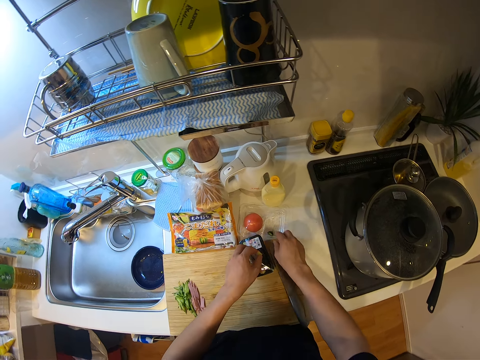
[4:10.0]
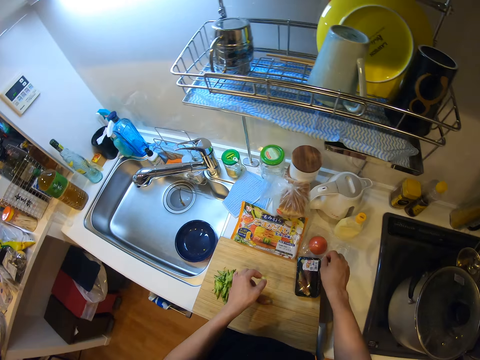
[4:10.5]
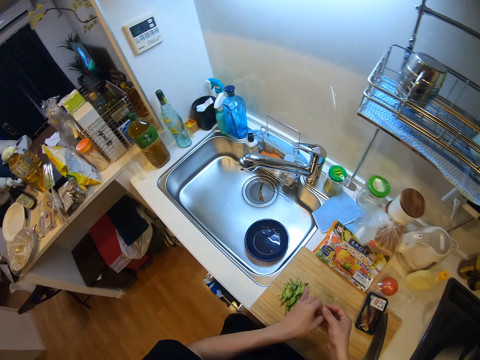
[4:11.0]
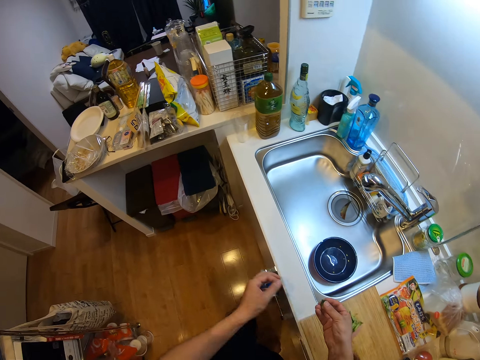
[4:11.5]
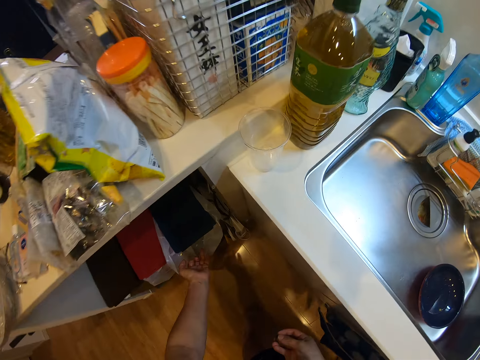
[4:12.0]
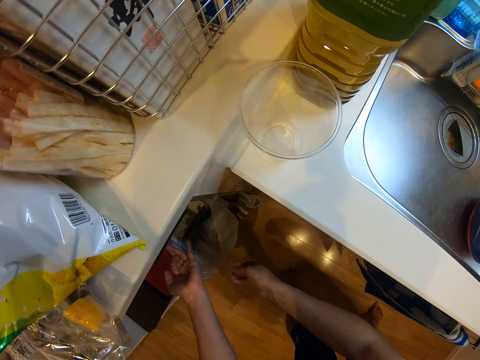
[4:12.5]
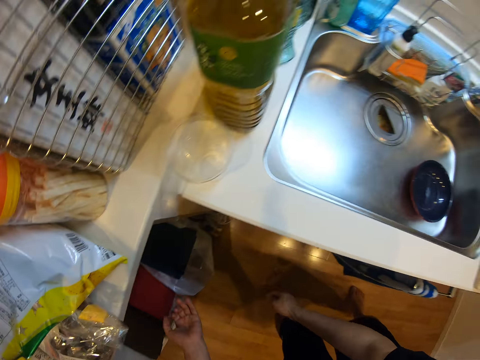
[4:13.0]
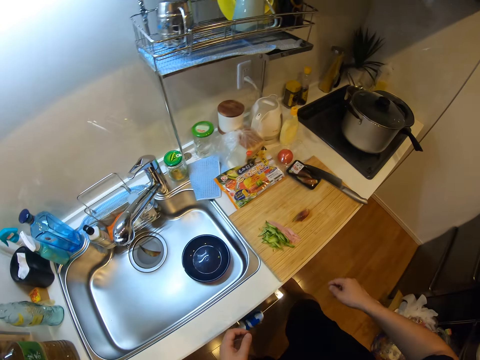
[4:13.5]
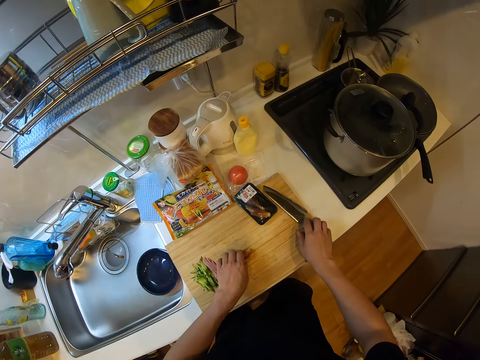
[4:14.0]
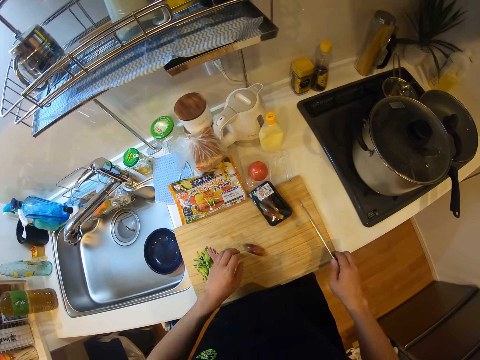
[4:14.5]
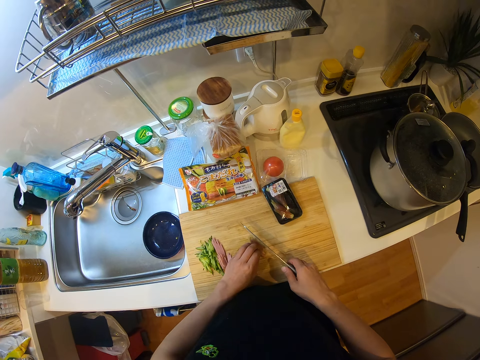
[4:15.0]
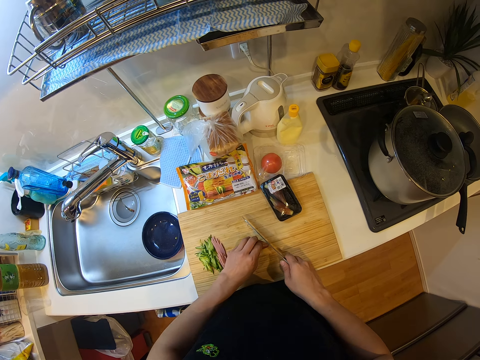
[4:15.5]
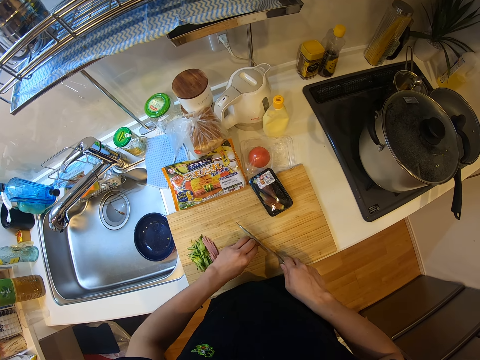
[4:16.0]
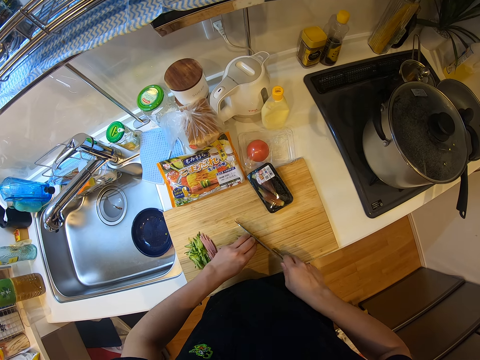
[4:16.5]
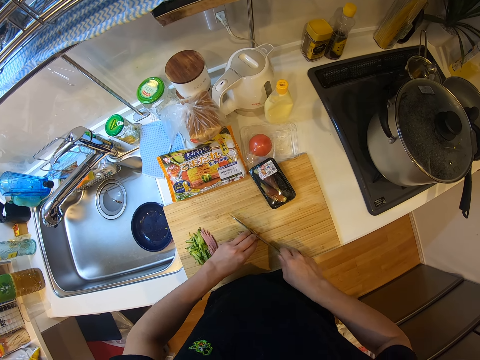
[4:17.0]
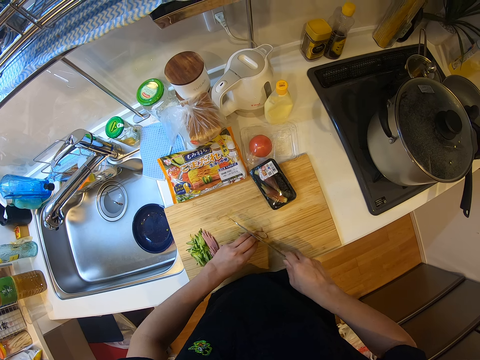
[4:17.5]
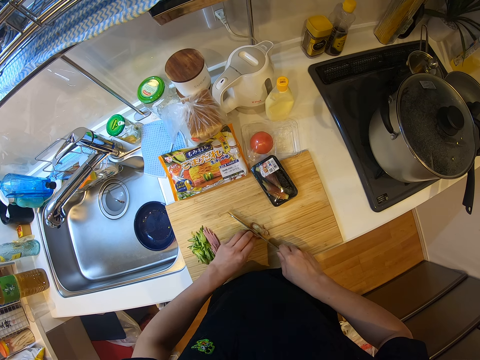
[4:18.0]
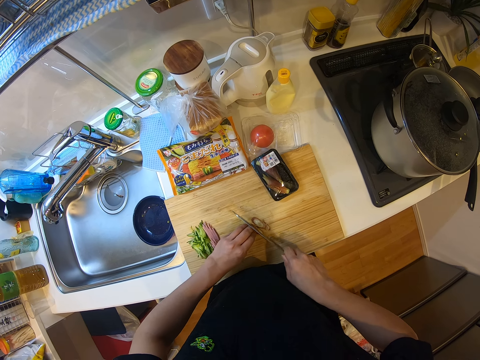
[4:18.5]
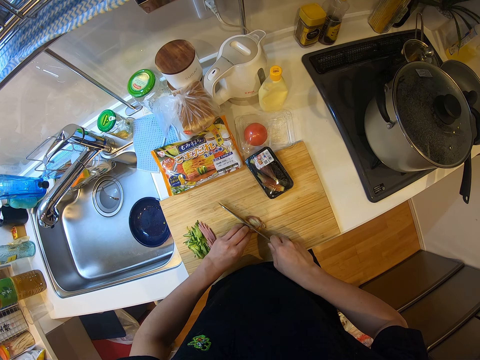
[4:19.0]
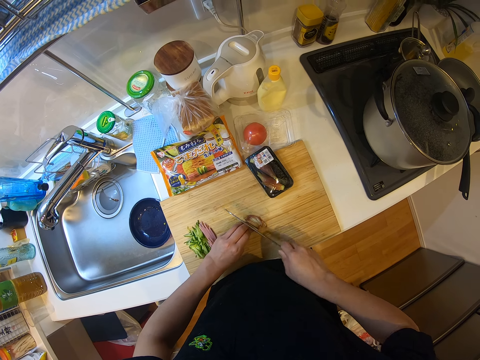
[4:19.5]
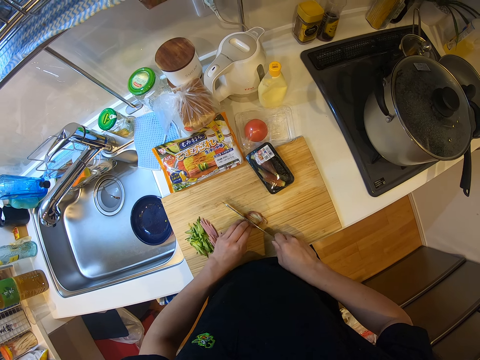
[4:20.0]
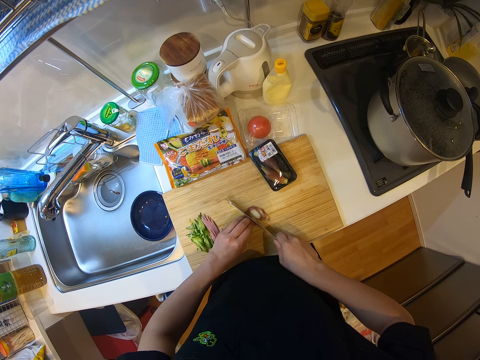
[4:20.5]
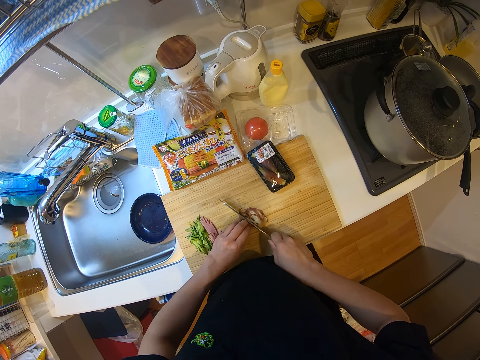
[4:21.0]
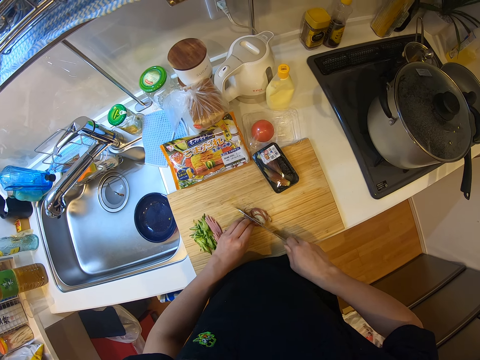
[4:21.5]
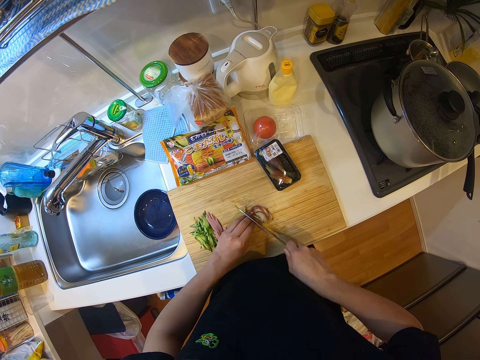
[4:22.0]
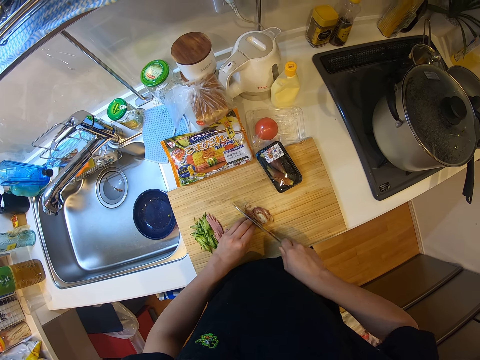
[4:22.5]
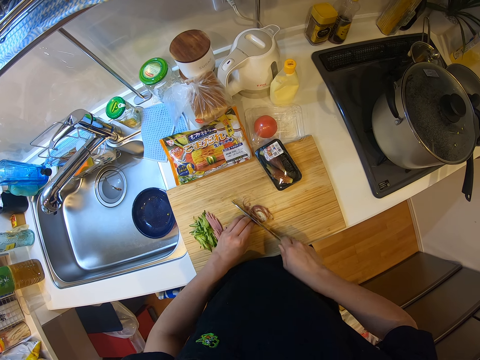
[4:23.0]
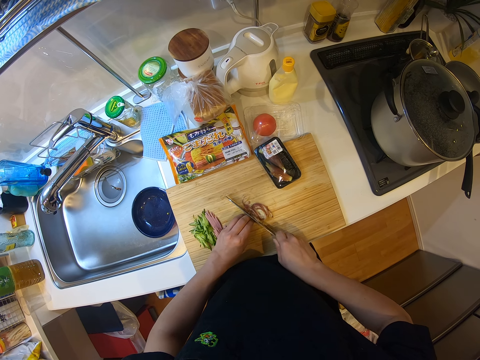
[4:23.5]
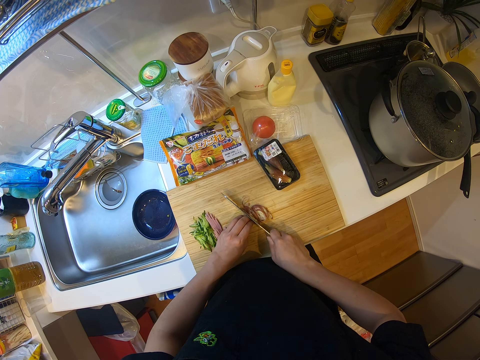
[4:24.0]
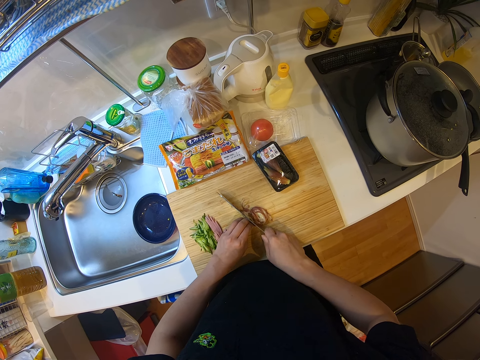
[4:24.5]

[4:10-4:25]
The camera wearer puts down the knife. She picks up the tip of the green pepper with her left hand. She moves towards the dustbin. She opens the dustbin. She throws the remains inside the dustbin under the cabinet. She holds the onion. She picks up the knife on the chopping board with her right hand. She cuts the onion on the chopping board with the knife.

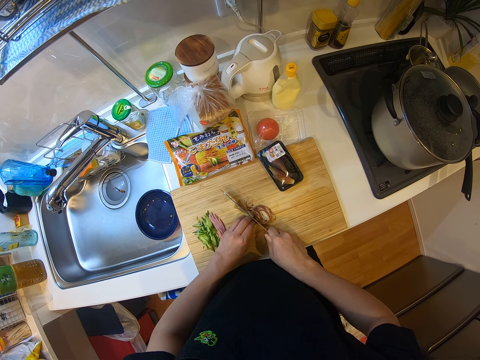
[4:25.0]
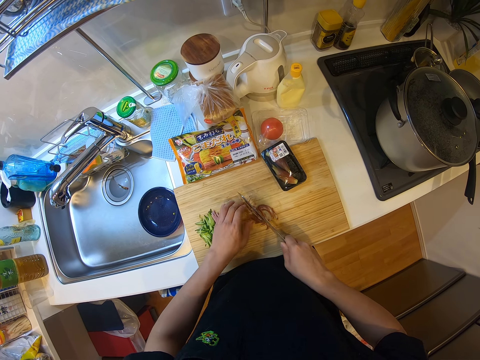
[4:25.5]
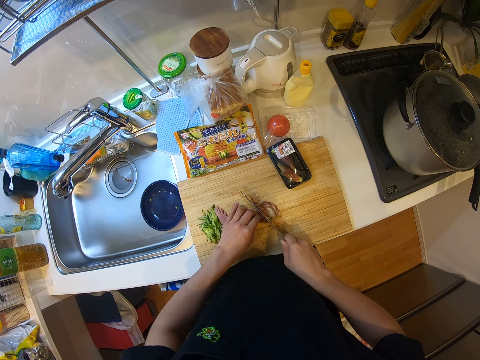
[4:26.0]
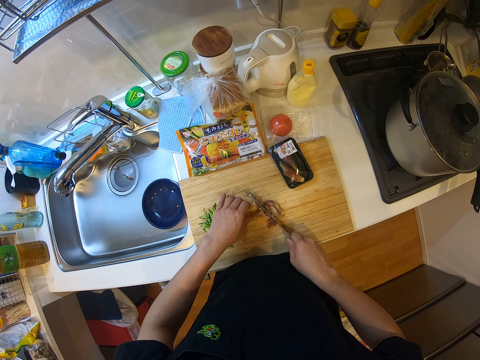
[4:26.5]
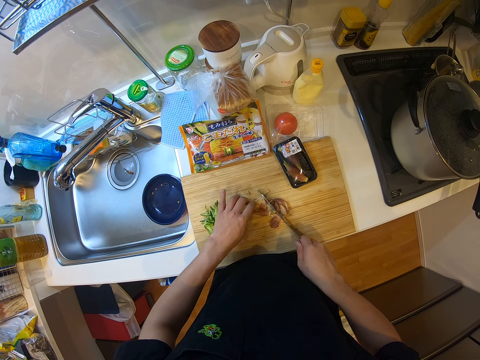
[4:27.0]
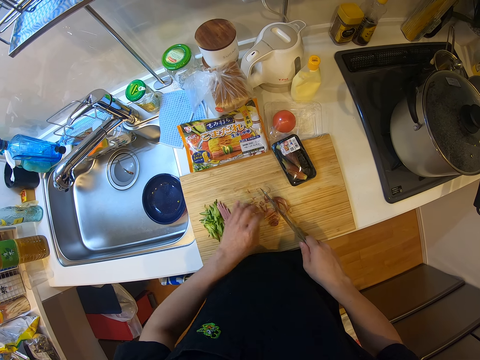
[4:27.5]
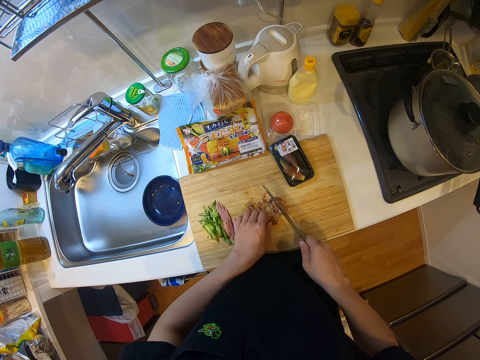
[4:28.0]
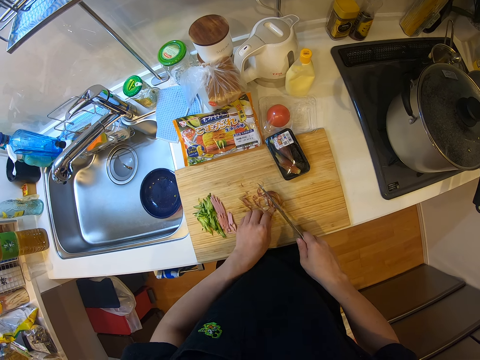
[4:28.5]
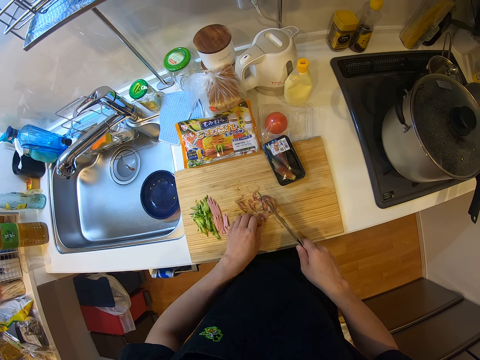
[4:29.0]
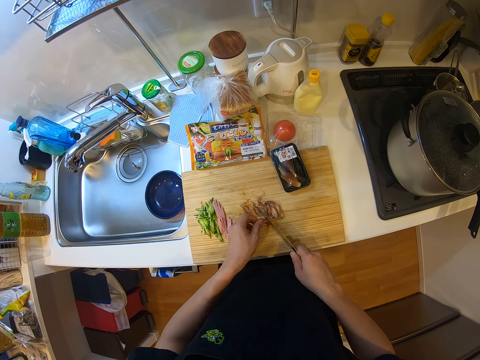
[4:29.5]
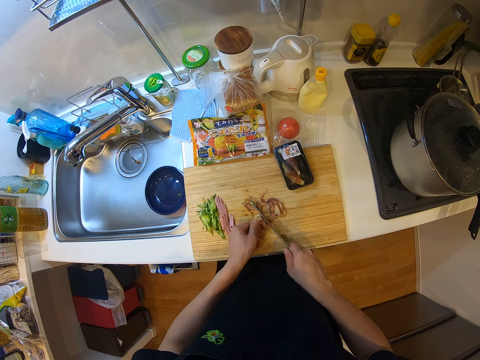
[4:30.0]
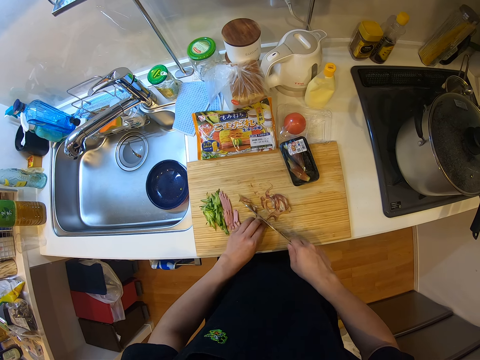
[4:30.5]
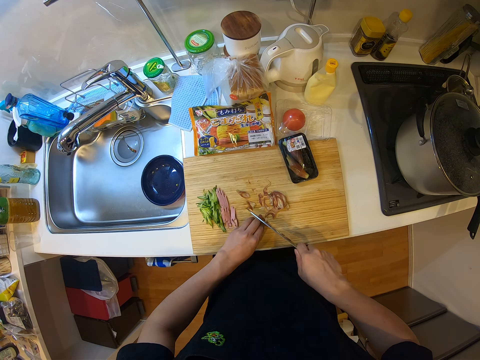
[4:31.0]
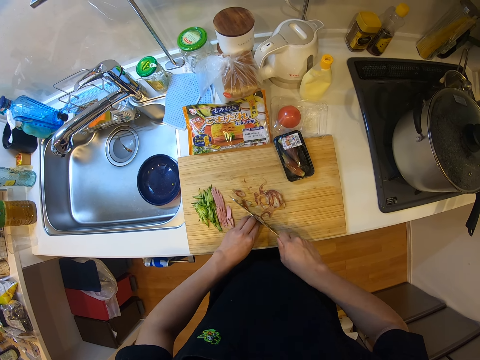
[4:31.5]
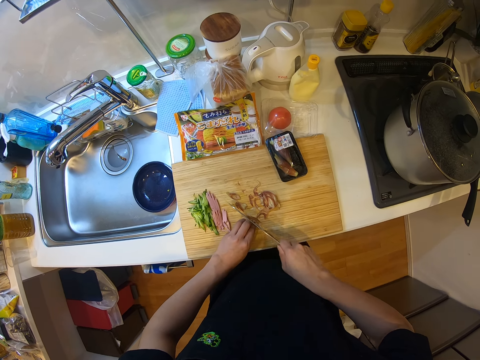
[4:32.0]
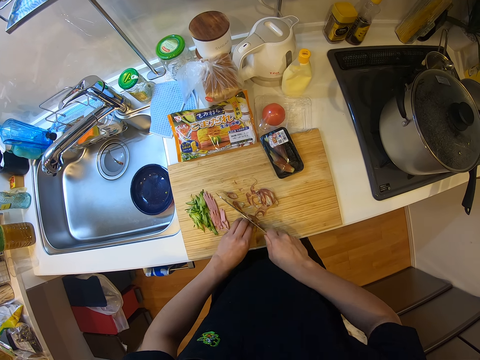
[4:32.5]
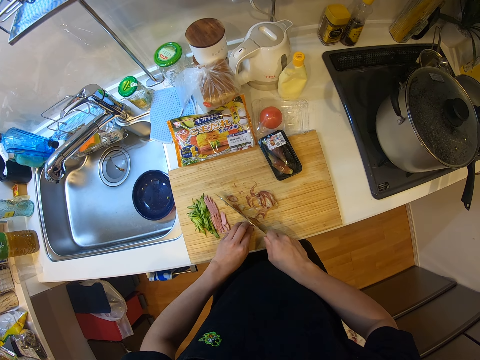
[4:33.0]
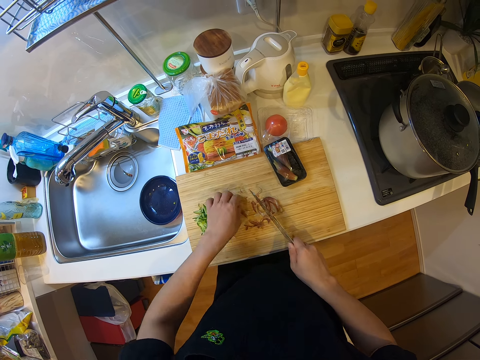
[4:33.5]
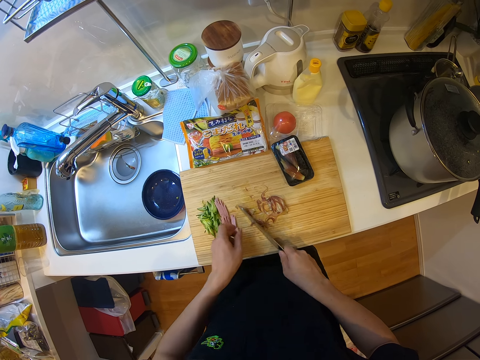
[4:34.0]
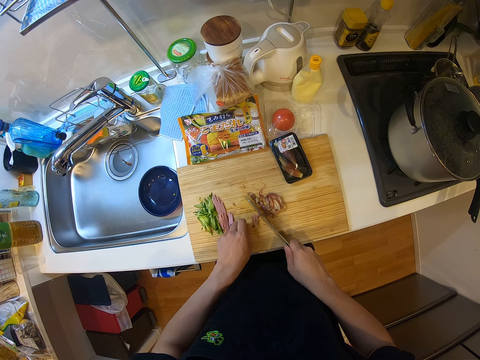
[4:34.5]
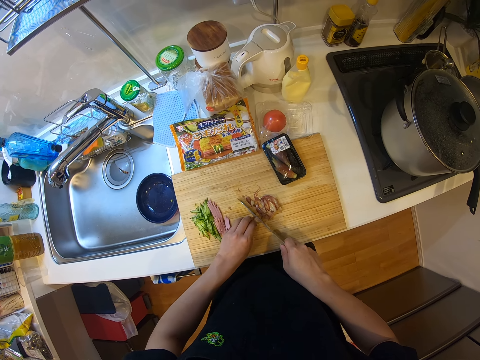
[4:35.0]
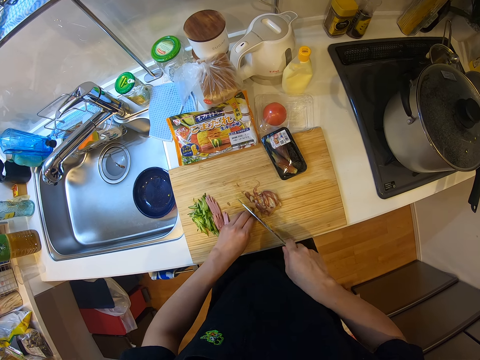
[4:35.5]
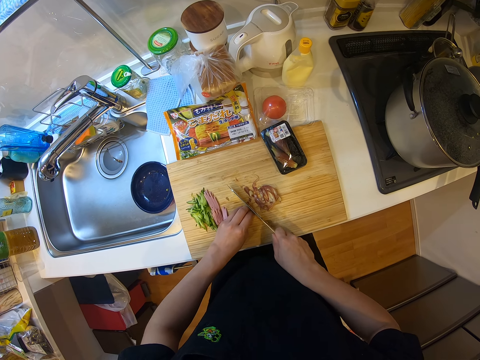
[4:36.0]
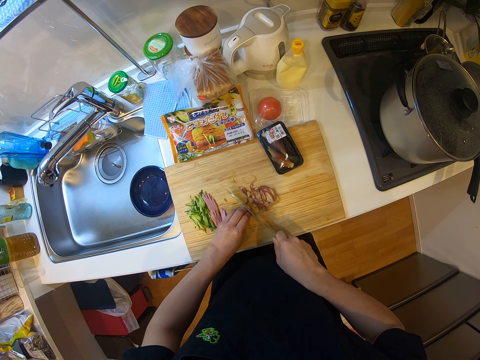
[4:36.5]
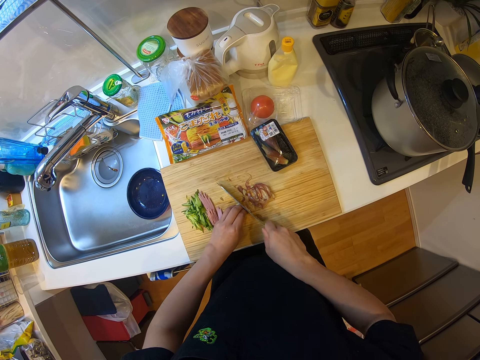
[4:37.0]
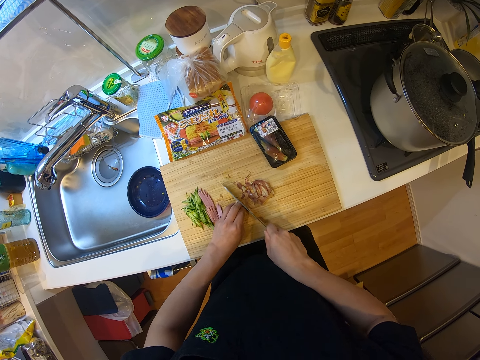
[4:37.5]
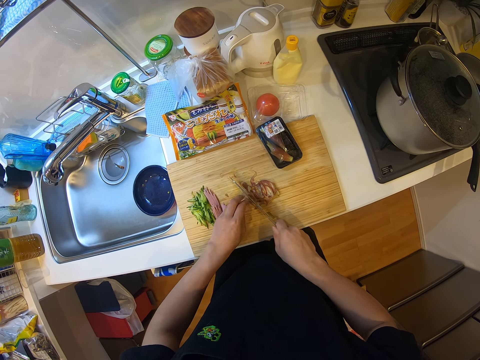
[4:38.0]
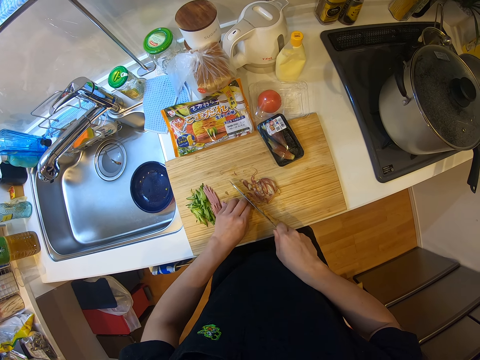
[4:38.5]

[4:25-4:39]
The camera wearer picks up an onion piece. They cut the onion piece into pieces.
